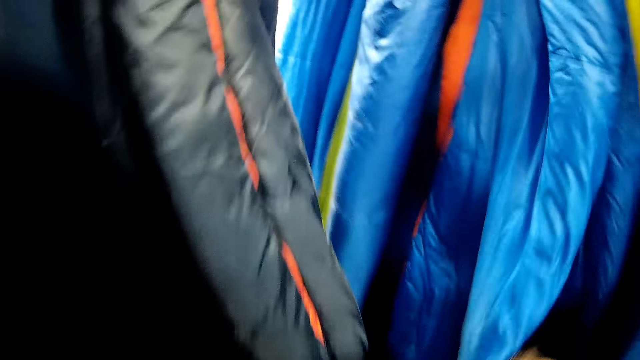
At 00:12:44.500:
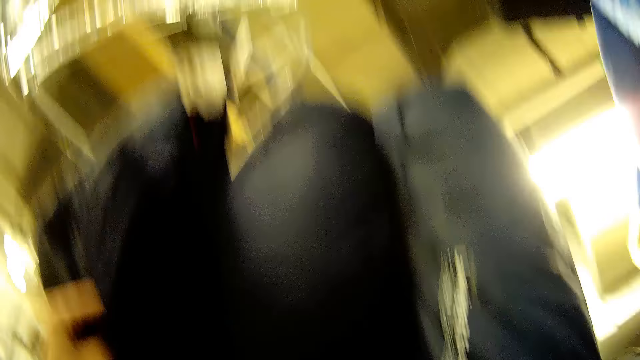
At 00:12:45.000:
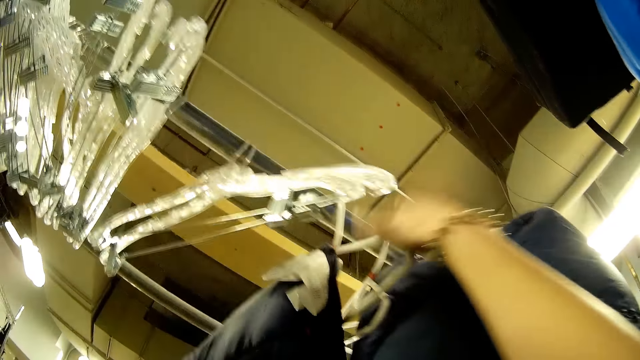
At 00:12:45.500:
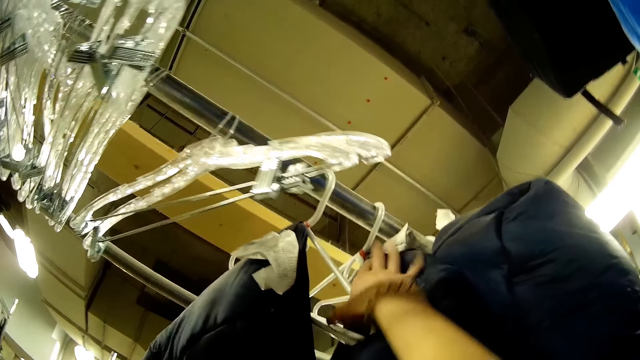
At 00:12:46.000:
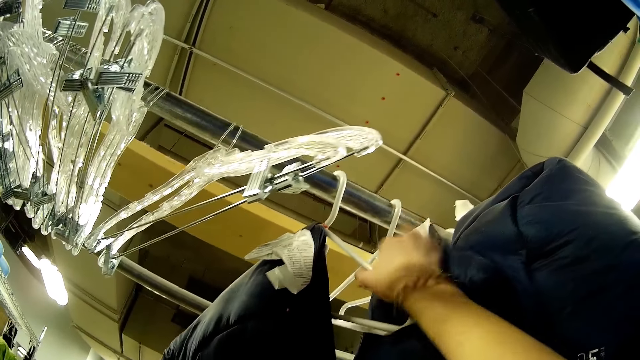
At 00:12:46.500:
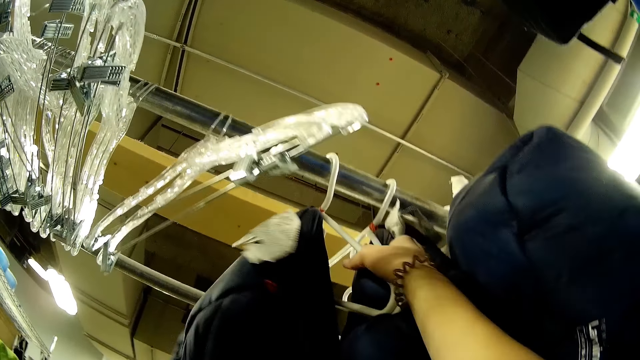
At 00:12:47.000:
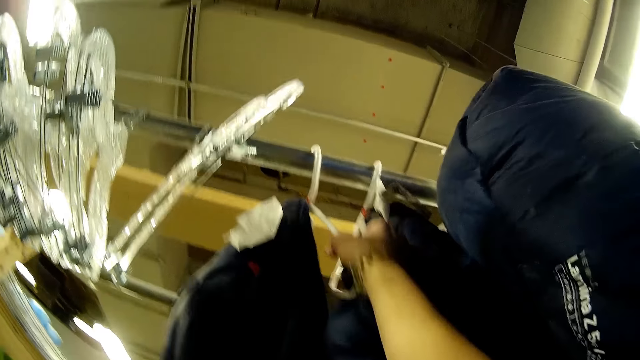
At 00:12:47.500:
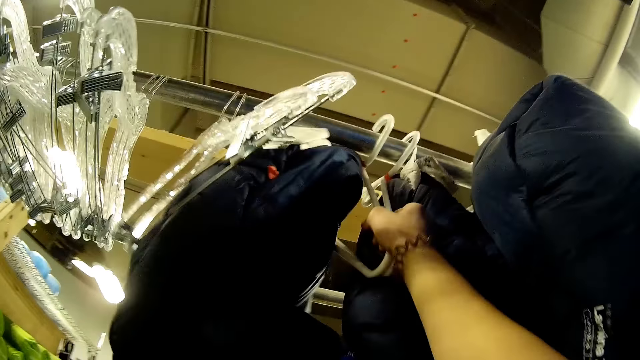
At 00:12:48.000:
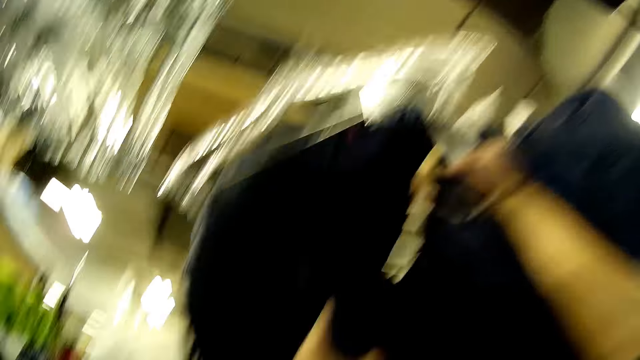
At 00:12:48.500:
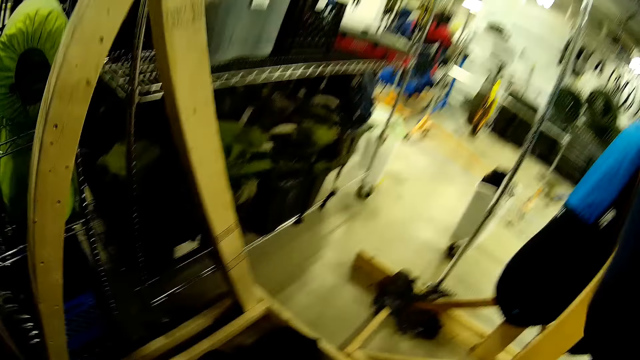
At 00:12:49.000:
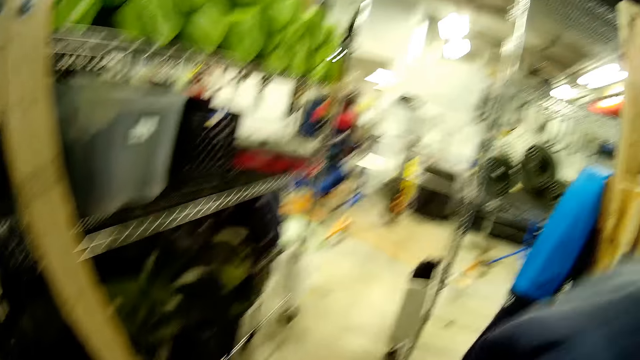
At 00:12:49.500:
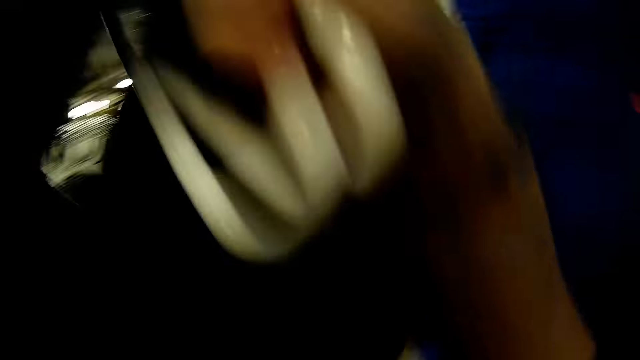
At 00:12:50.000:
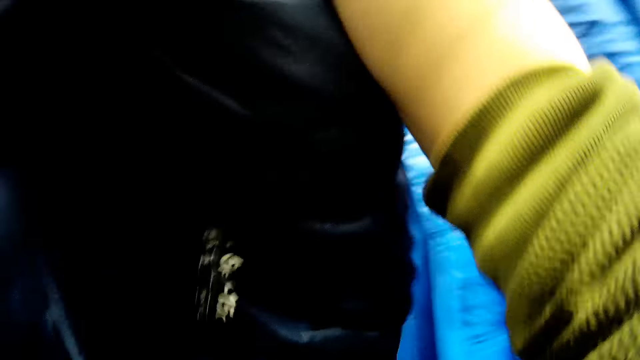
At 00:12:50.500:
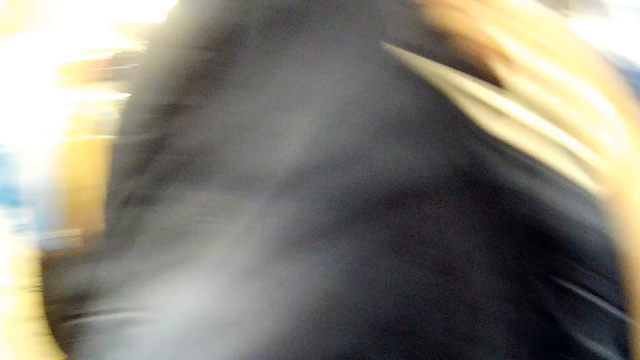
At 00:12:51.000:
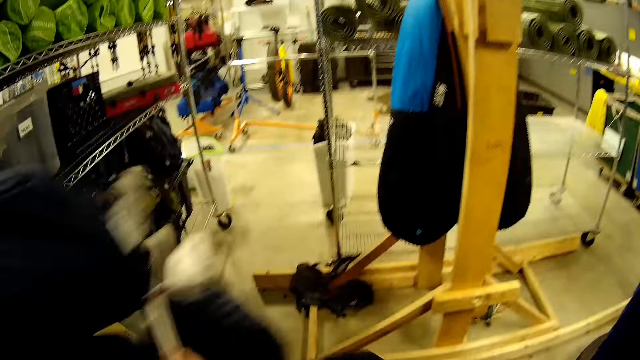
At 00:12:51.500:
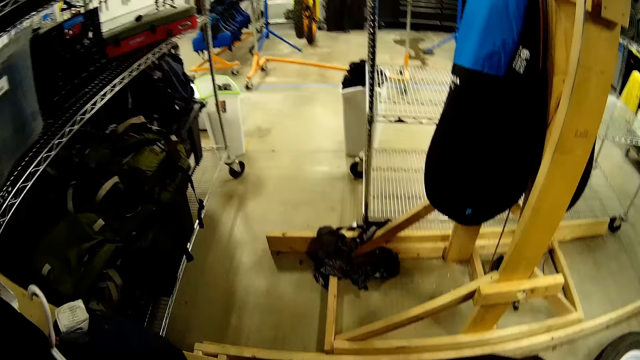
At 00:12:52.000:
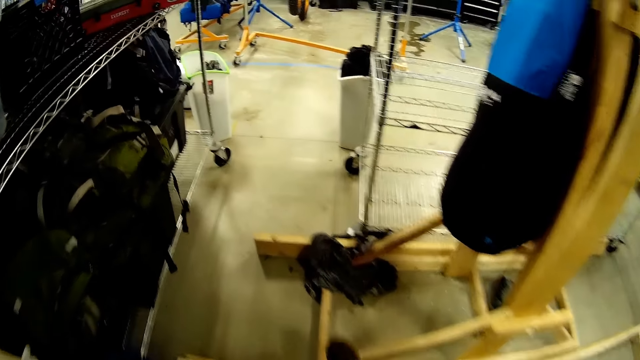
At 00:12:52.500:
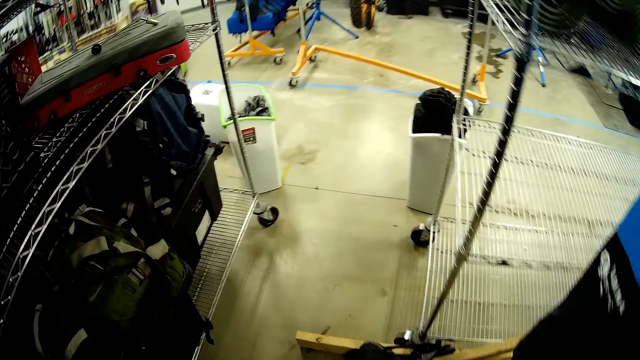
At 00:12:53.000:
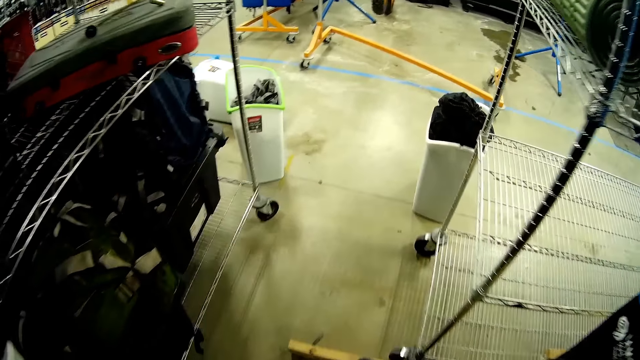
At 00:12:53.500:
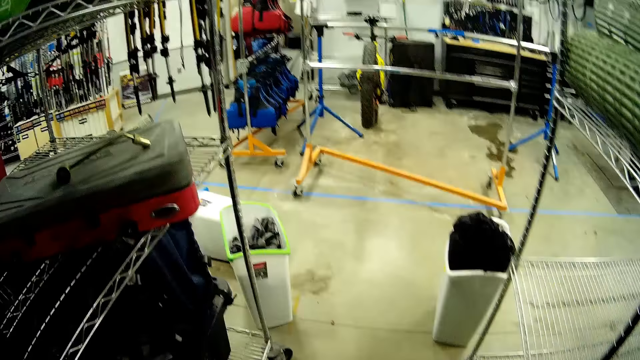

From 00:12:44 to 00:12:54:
The camera wearer shuffles the camp bed rack with his right hand. He holds hangers on the rack with his right hand. He takes the hangers.

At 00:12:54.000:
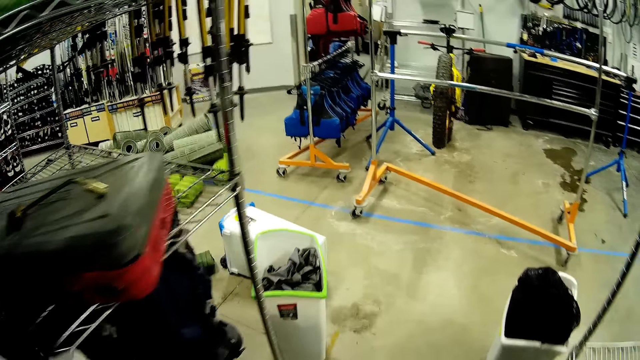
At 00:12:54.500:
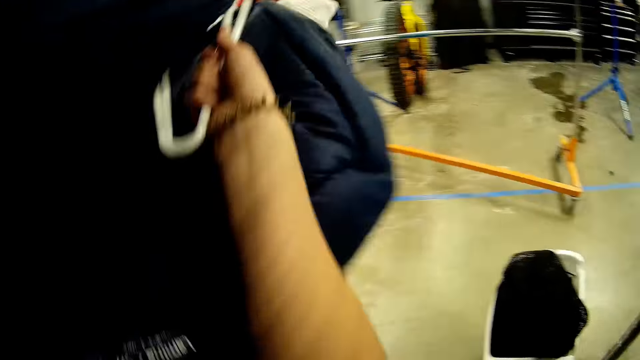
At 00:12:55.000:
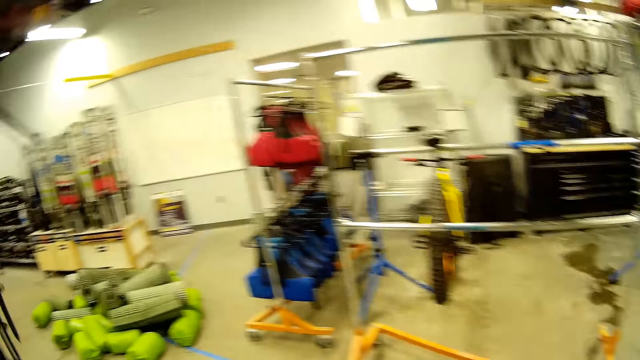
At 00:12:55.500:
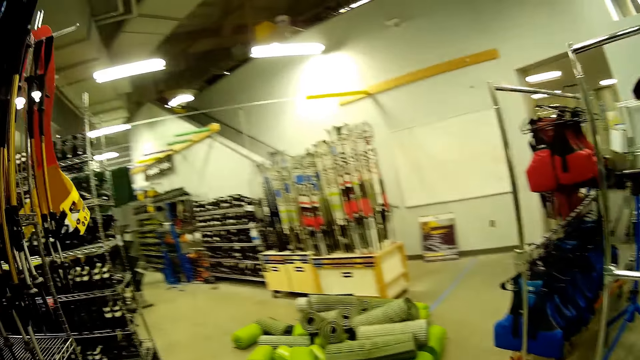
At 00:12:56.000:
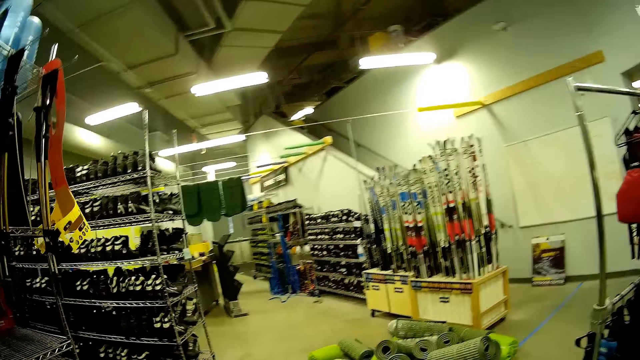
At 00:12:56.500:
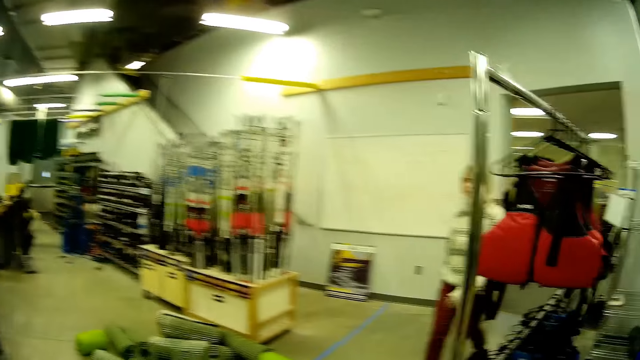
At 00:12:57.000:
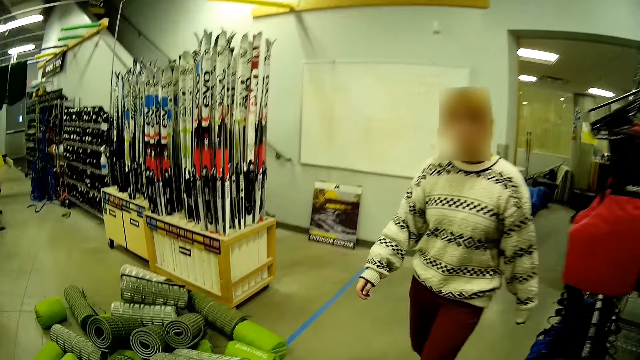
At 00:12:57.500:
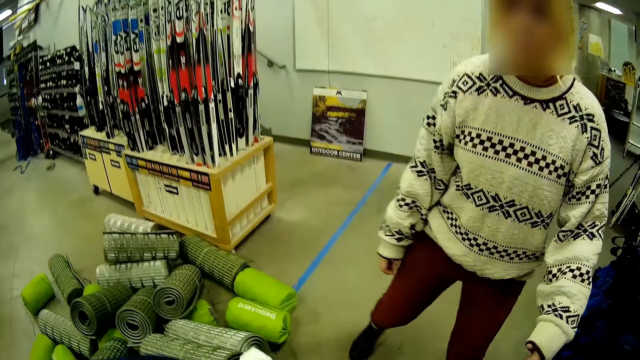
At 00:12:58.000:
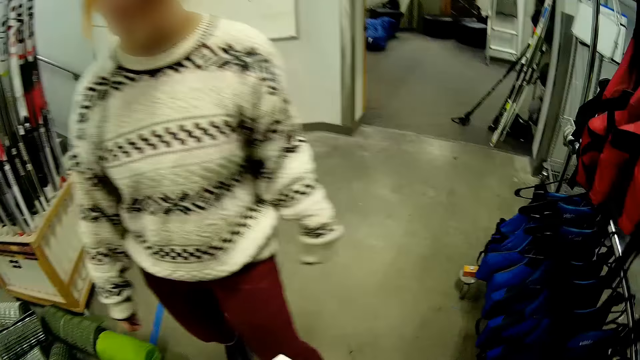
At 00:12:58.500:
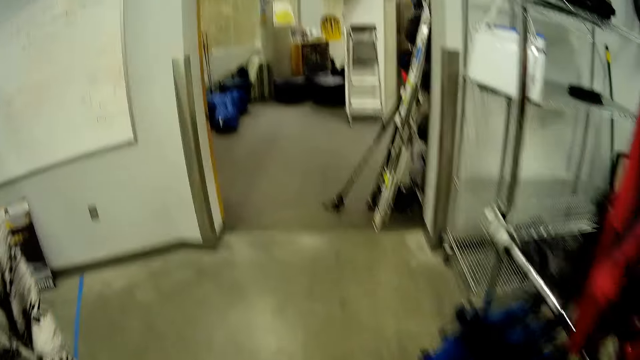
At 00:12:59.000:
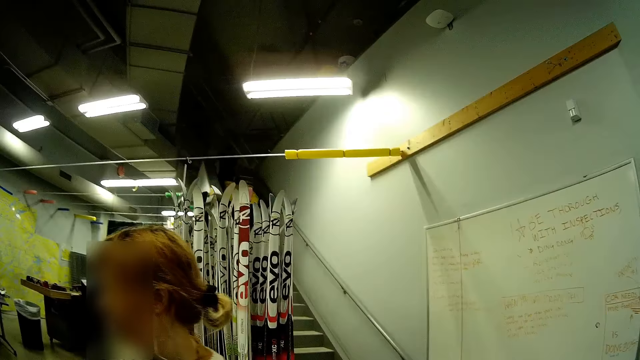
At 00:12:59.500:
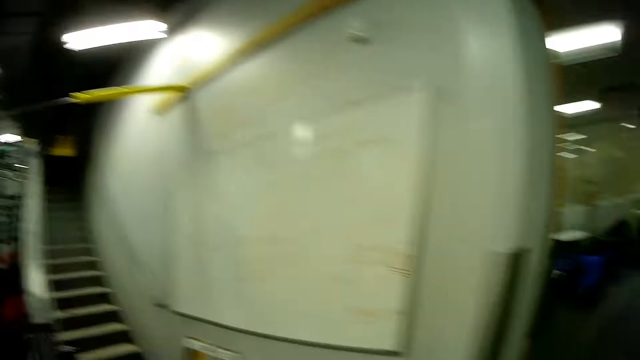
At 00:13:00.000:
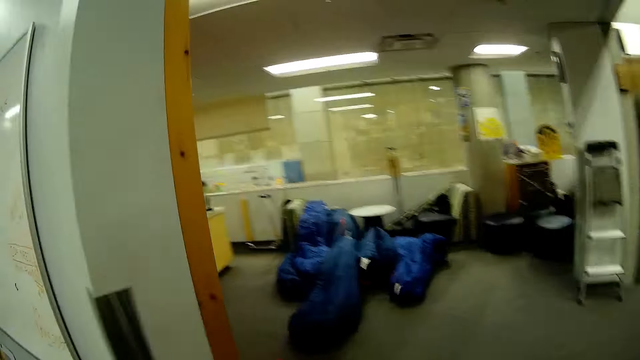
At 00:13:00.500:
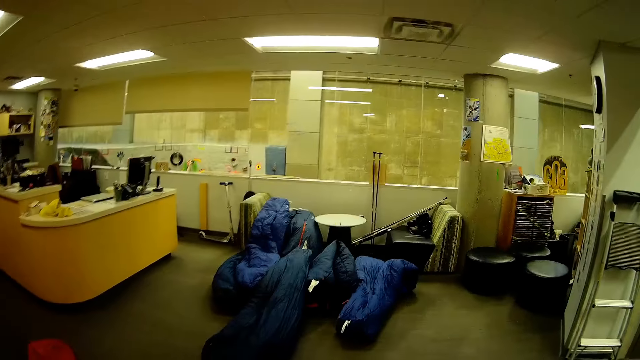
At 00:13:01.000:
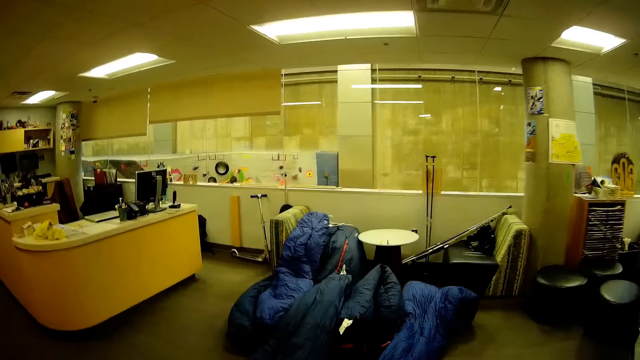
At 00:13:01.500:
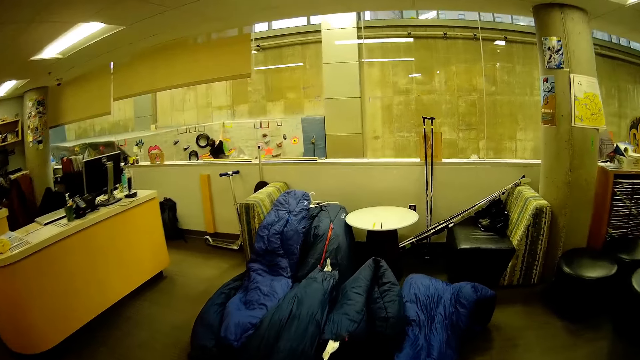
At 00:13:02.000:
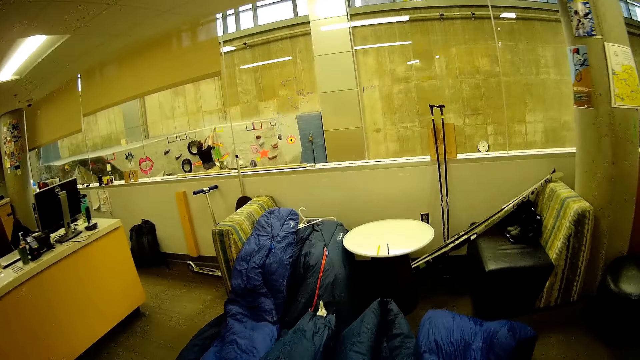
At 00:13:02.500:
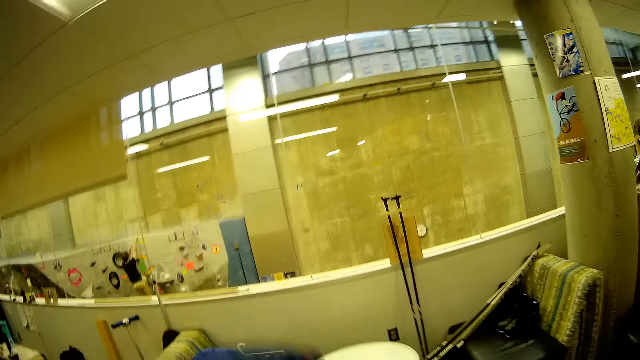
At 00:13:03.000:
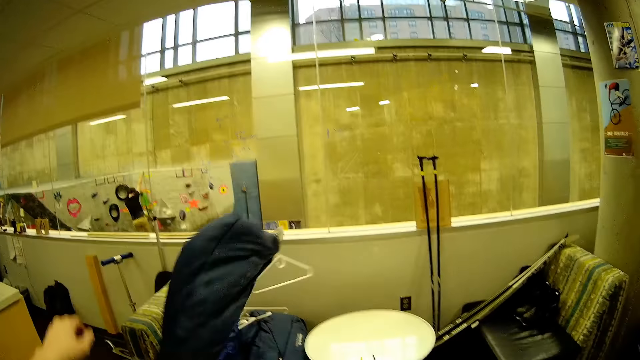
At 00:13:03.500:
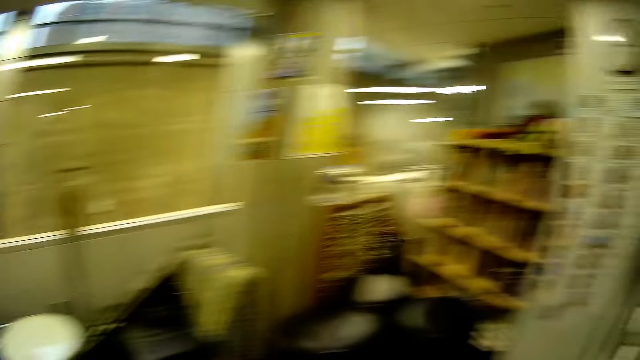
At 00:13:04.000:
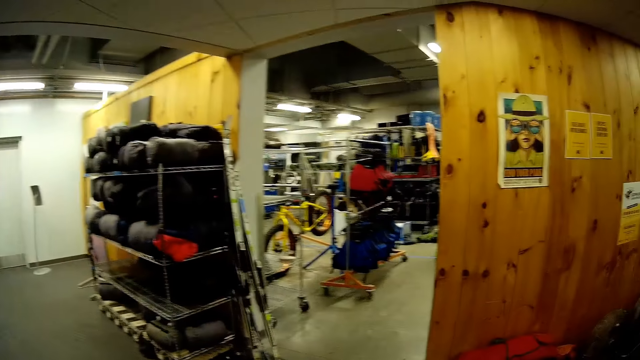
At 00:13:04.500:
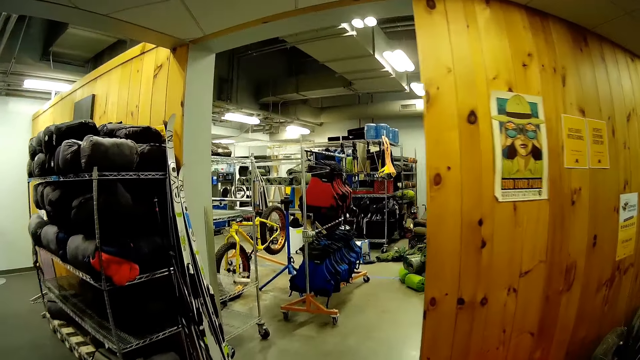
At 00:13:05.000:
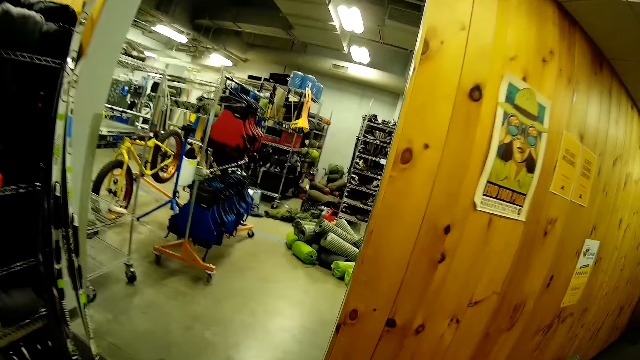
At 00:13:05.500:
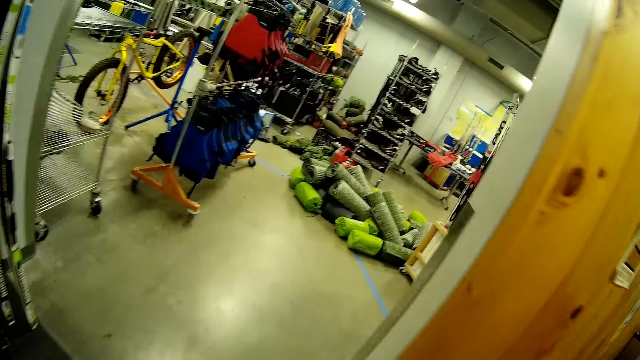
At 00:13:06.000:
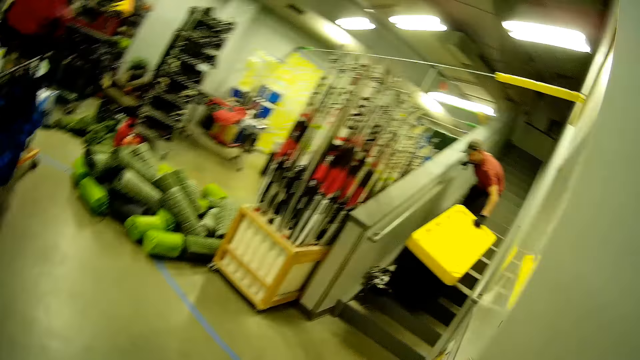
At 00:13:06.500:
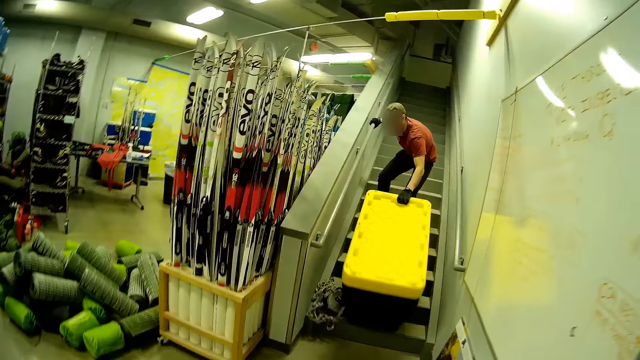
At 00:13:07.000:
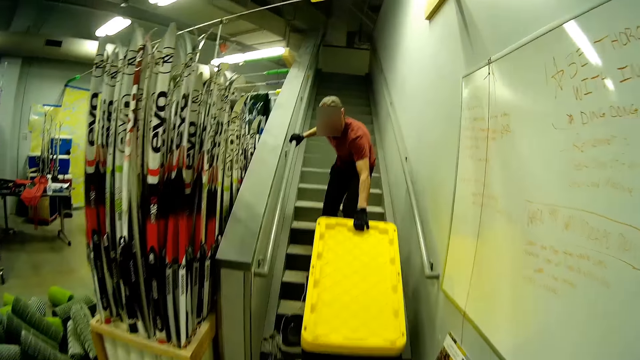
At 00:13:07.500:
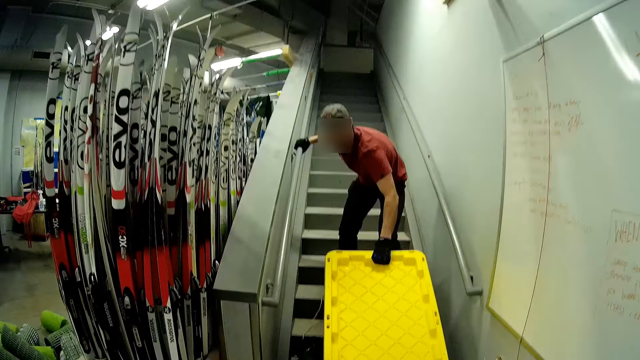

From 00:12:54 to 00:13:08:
The camera wearer walks. They drop the camp beds or bags on the floor with both hands. They walk. The man pulls a cooler down a stair with his gloved right hand.
